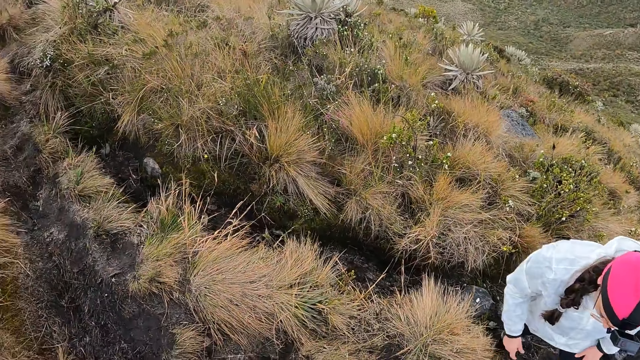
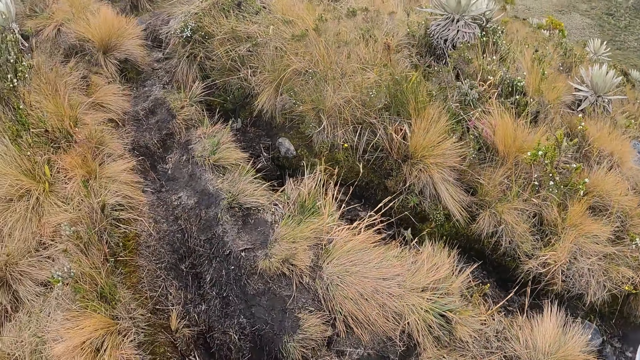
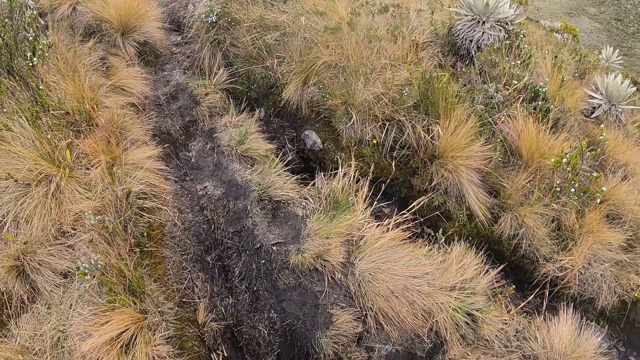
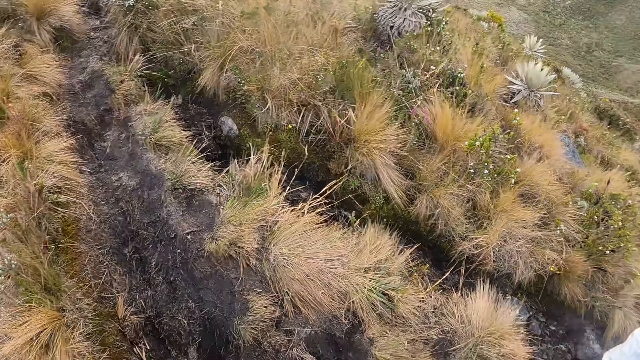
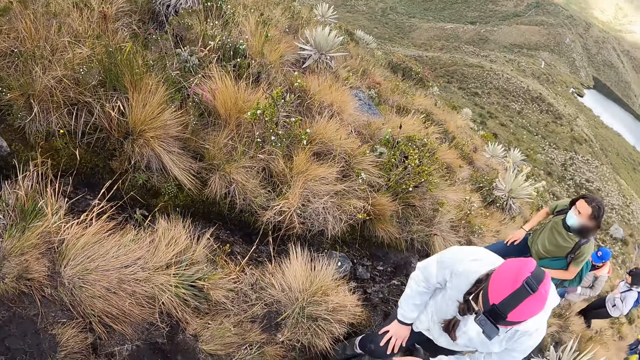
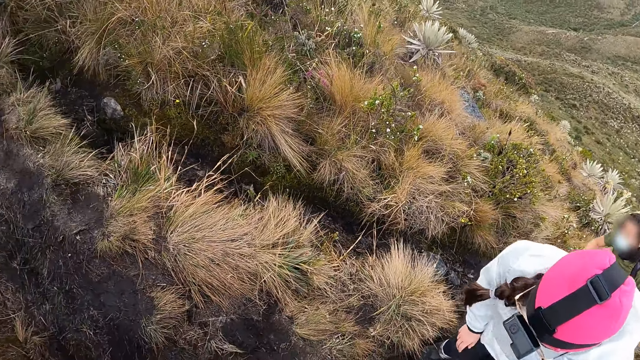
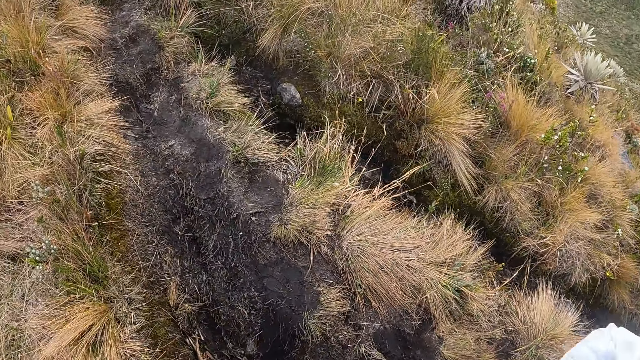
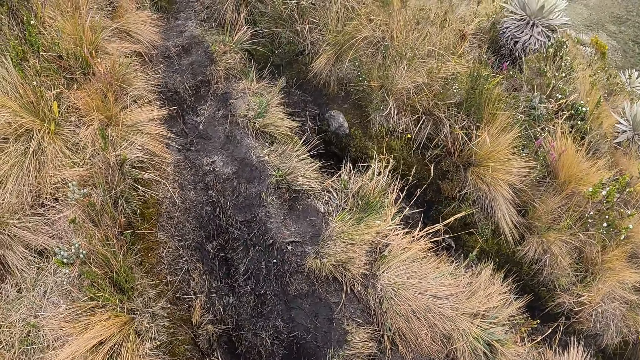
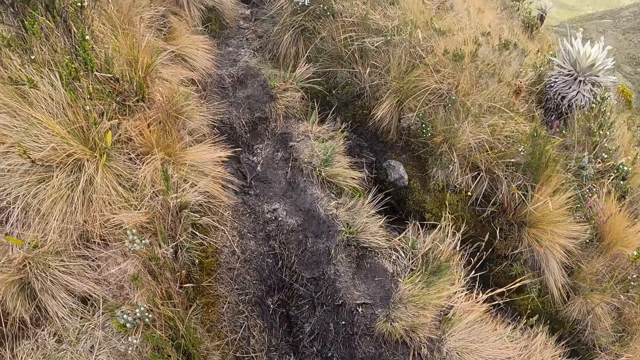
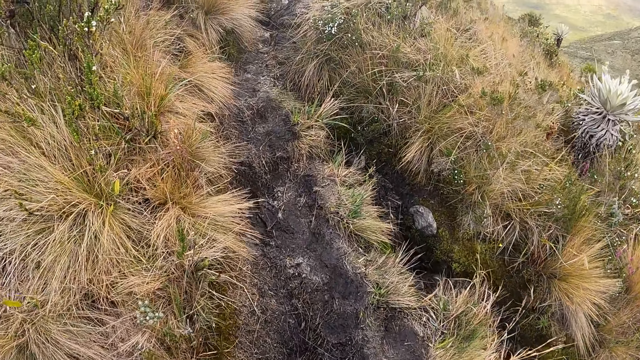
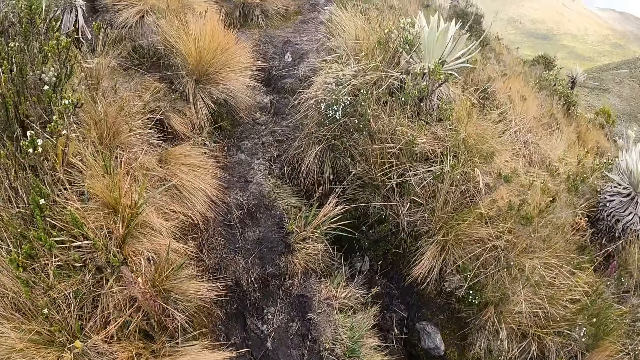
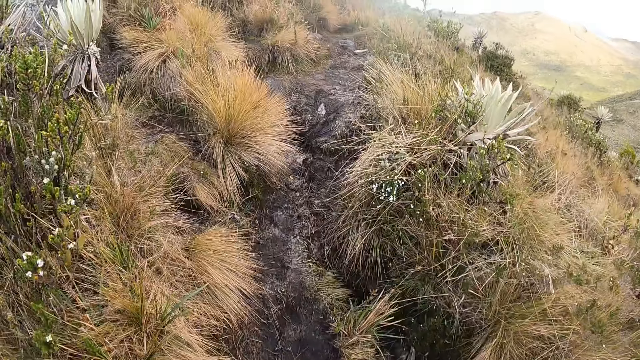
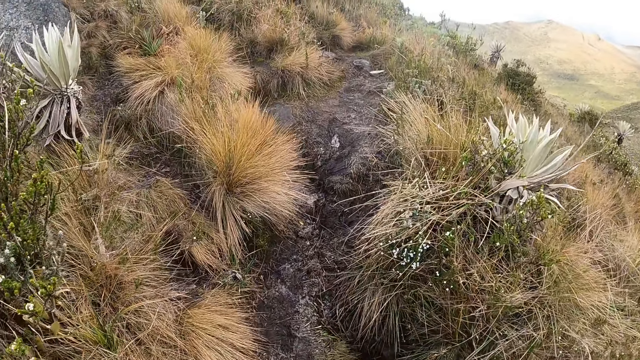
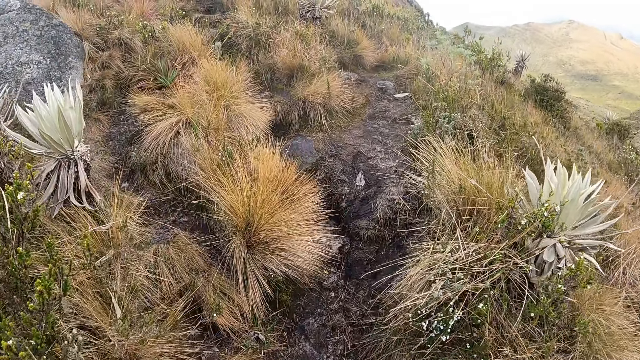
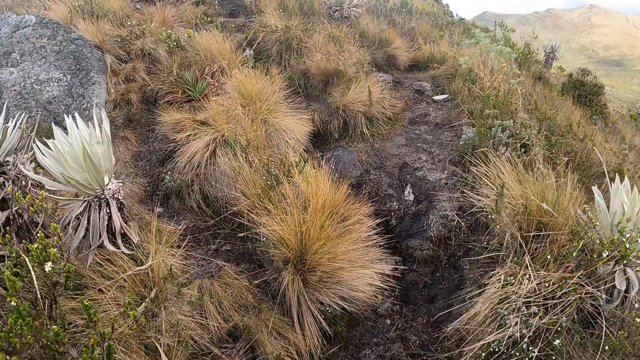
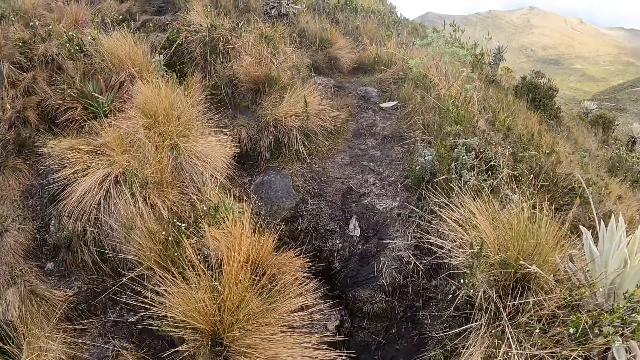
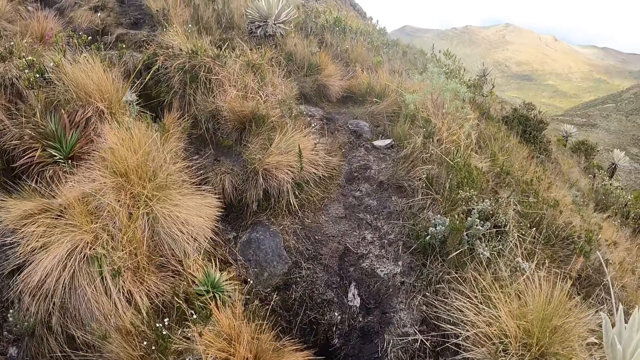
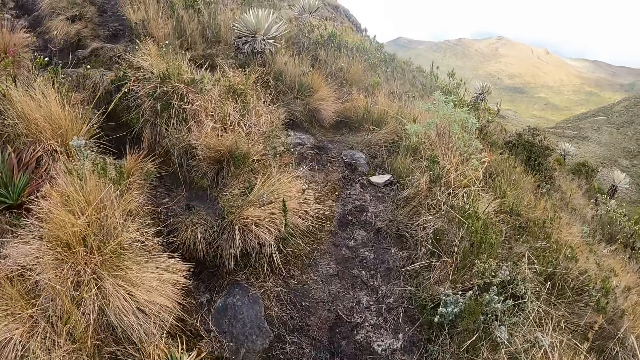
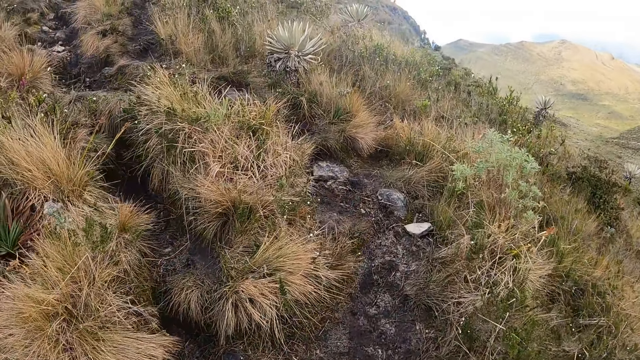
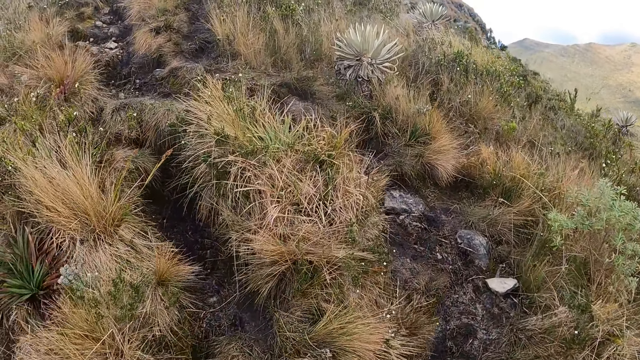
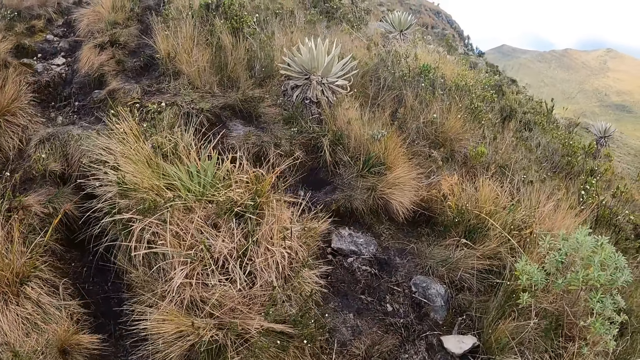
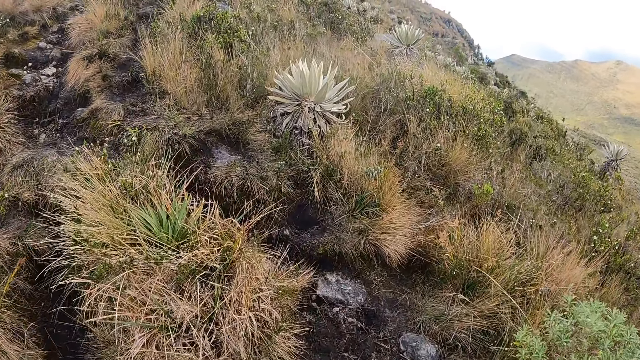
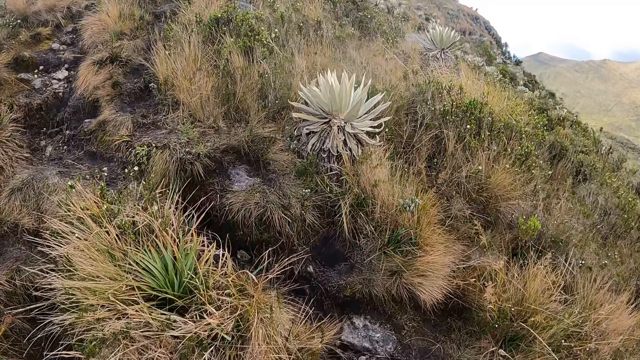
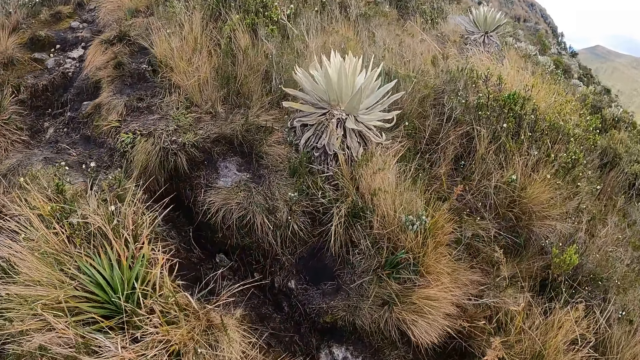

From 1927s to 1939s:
The camera wearer turns around. A person climbs the mountain. Another person climbs the mountain. The camera wearer climbs the mountain. They walk on the path on a hill with the group of people.

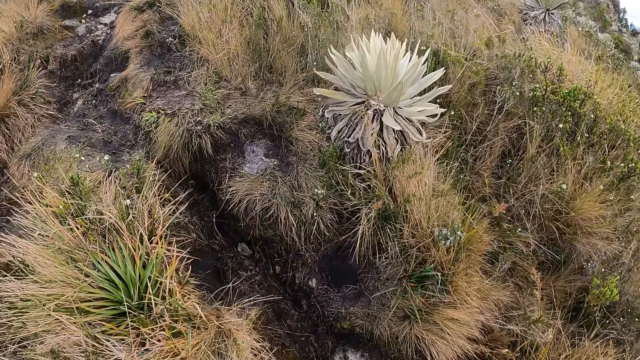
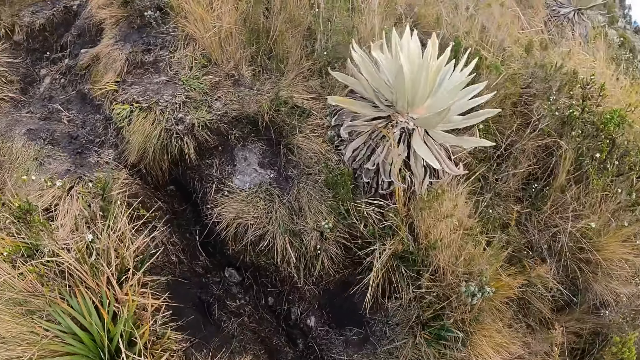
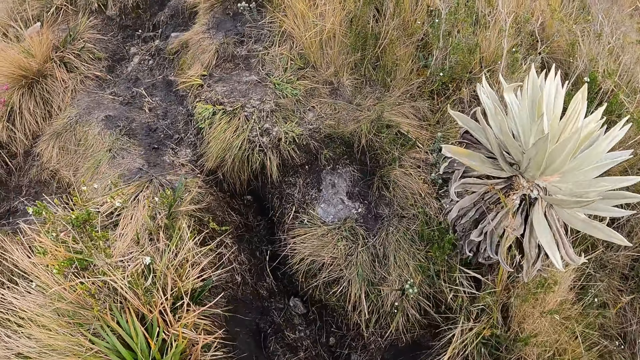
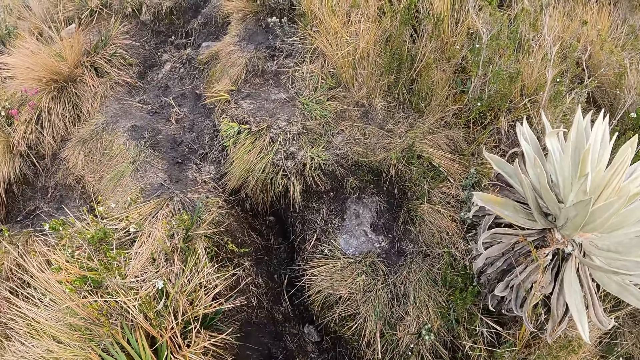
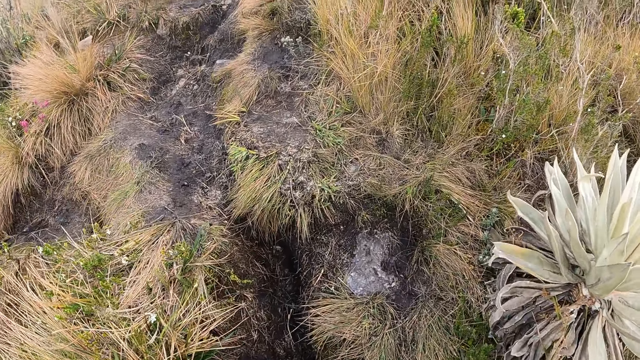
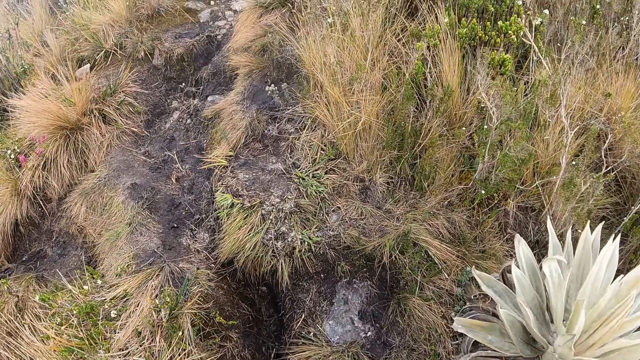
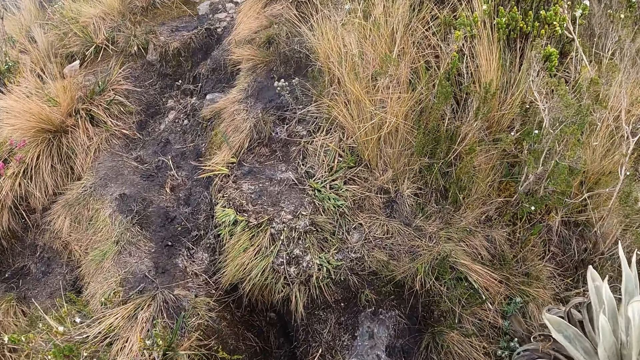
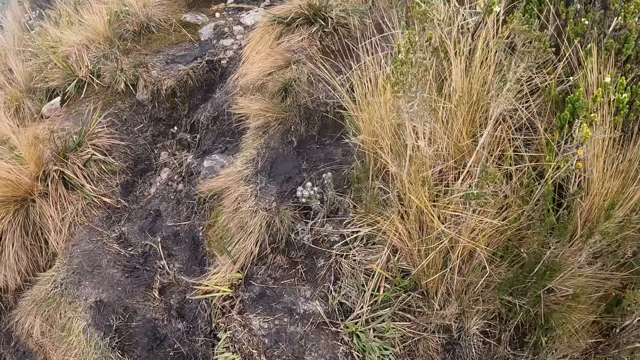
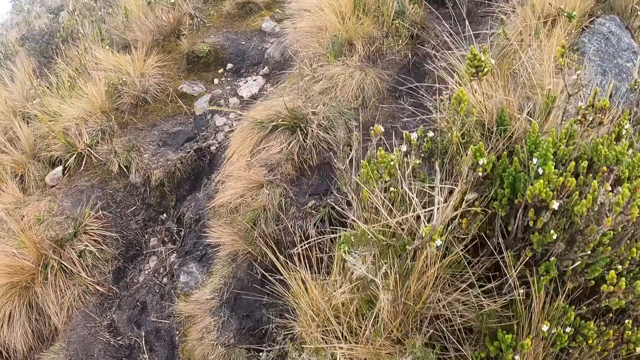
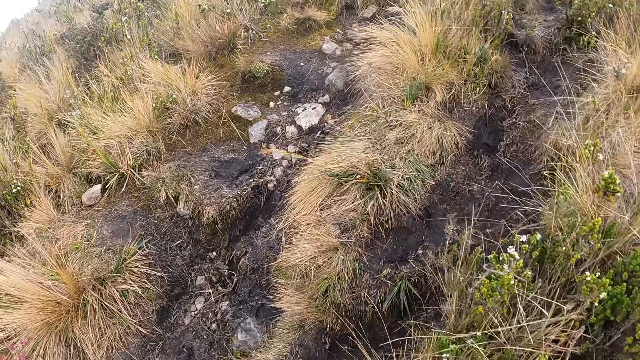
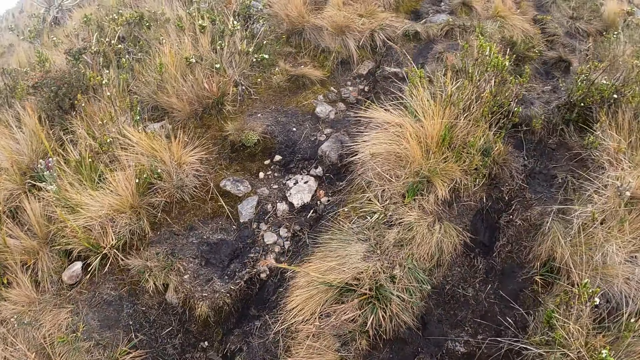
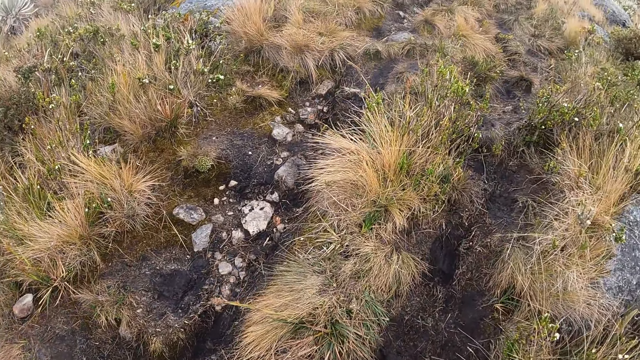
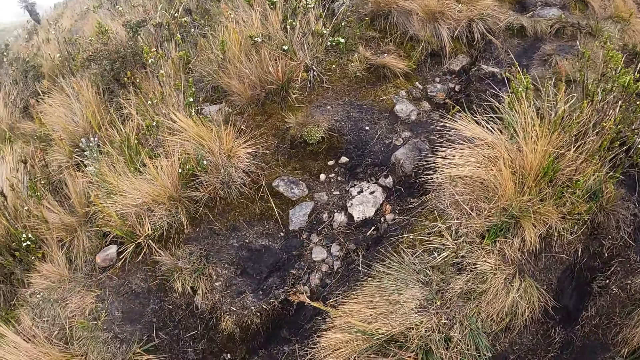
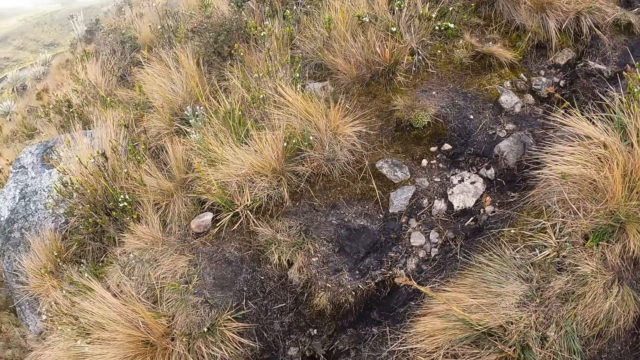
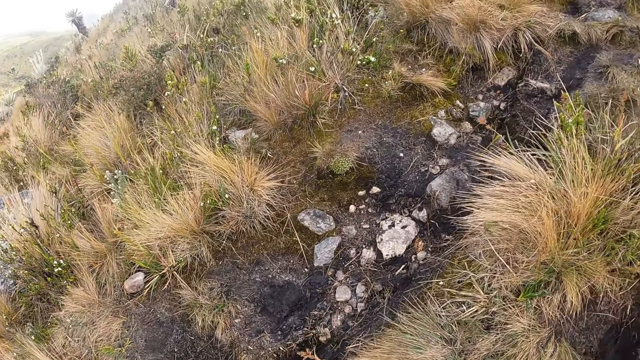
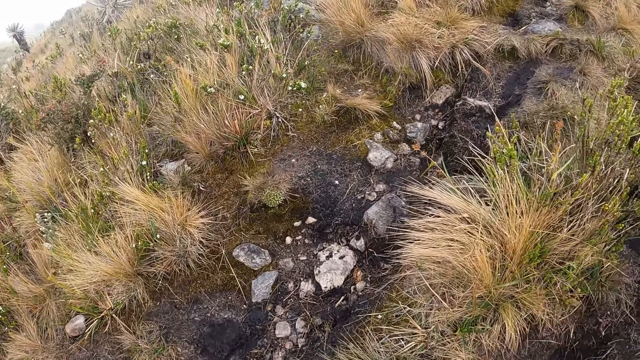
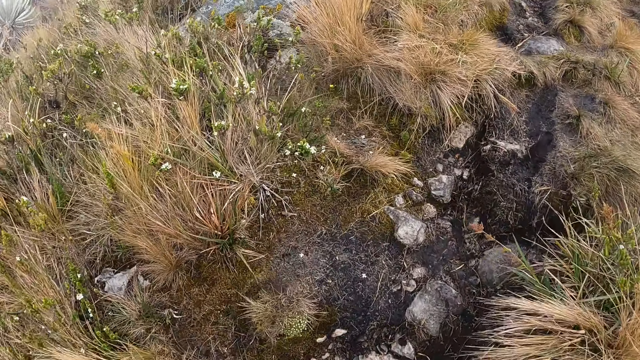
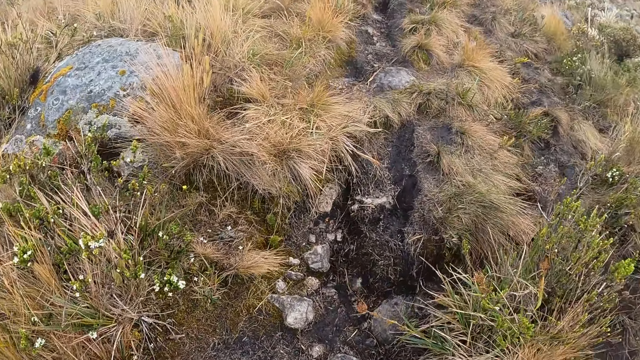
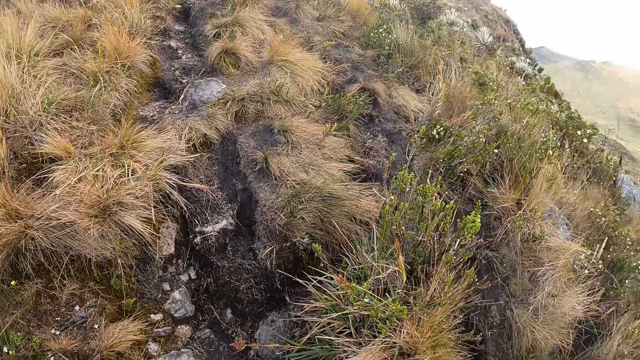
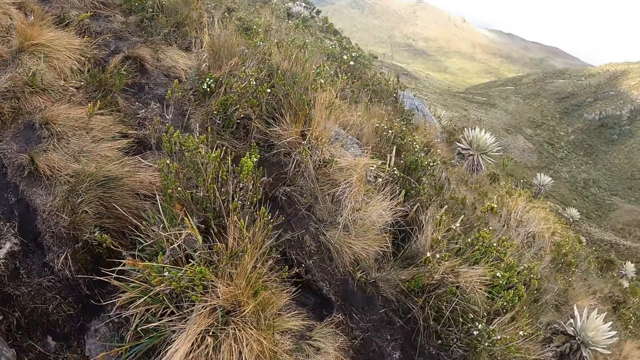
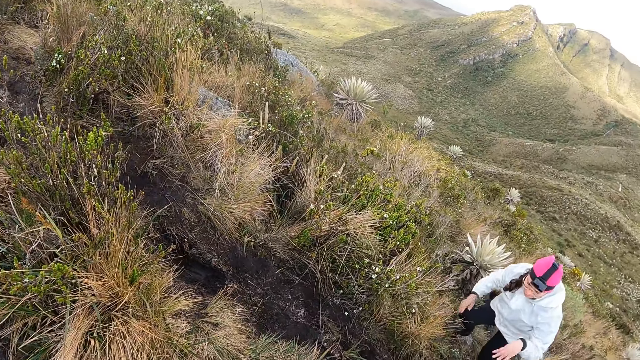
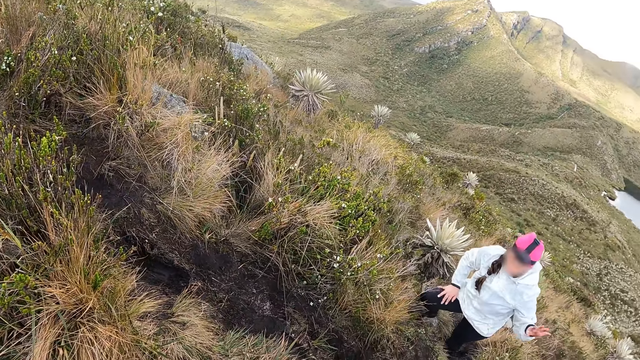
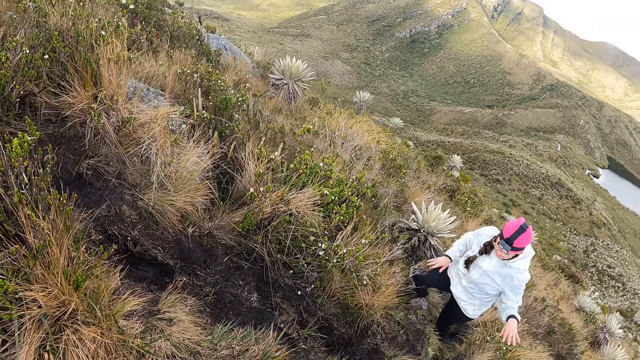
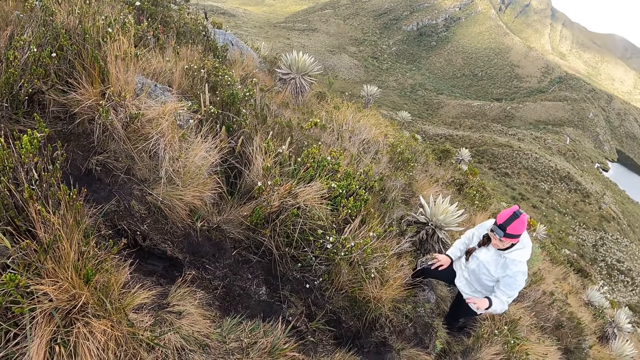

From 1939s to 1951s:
The camera wearer turns around. A person converses with the camera wearer.
